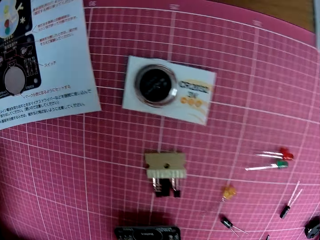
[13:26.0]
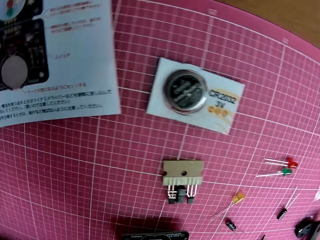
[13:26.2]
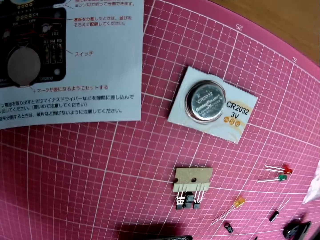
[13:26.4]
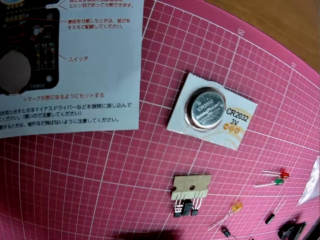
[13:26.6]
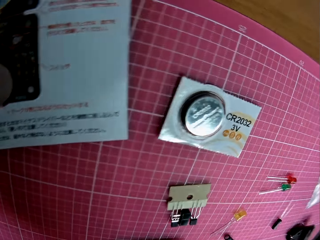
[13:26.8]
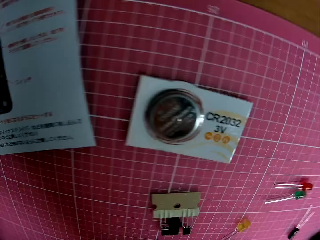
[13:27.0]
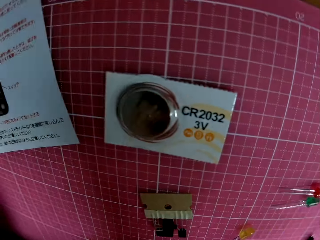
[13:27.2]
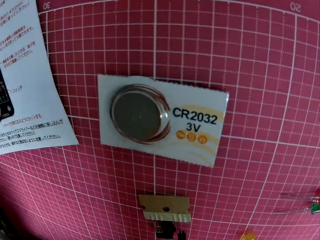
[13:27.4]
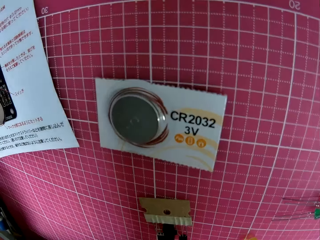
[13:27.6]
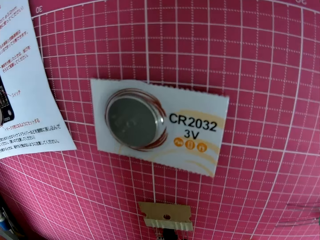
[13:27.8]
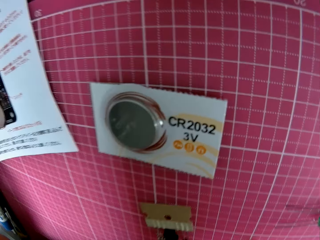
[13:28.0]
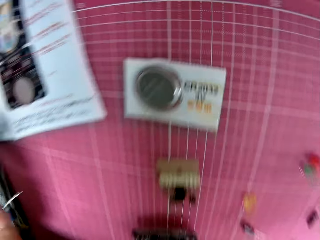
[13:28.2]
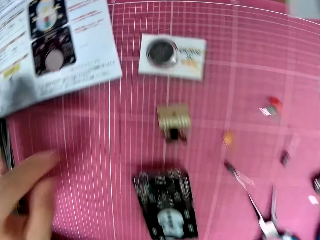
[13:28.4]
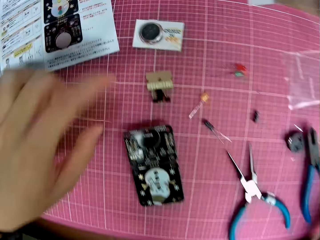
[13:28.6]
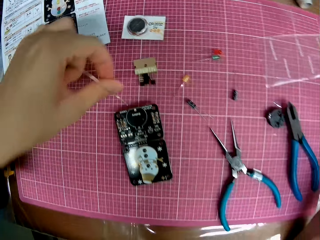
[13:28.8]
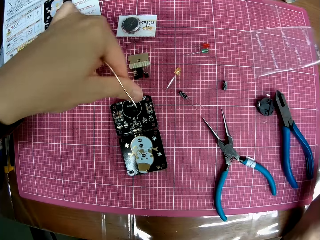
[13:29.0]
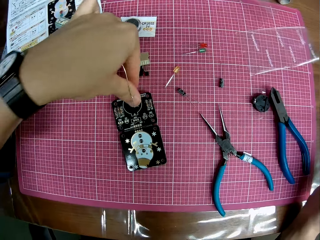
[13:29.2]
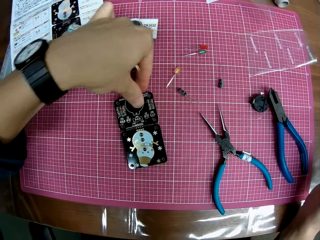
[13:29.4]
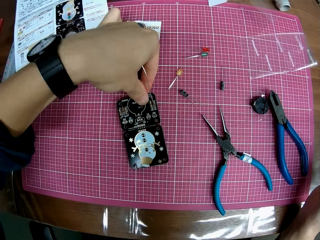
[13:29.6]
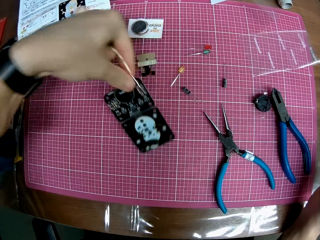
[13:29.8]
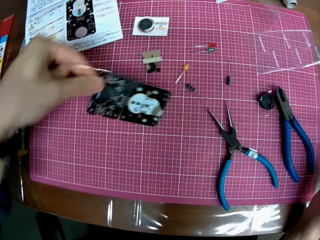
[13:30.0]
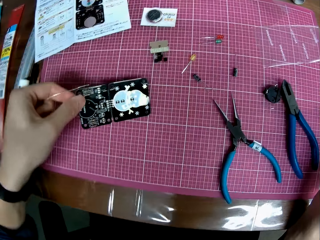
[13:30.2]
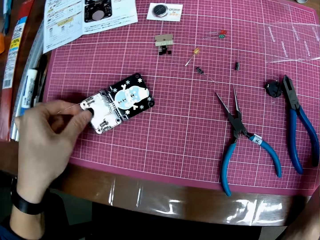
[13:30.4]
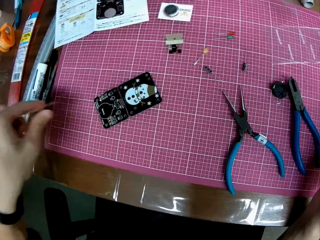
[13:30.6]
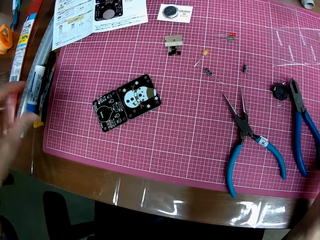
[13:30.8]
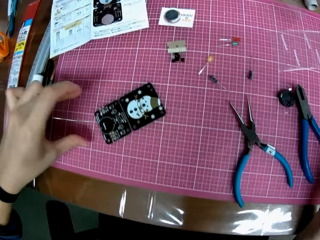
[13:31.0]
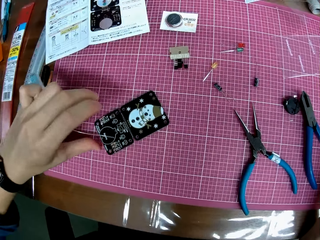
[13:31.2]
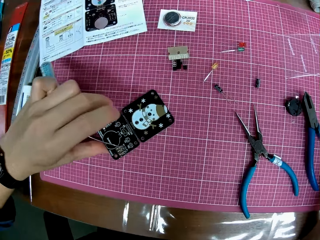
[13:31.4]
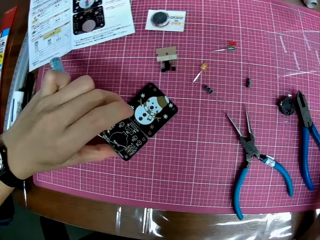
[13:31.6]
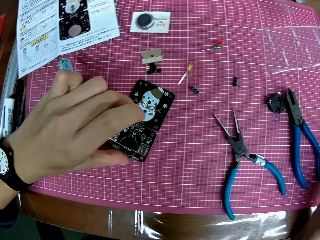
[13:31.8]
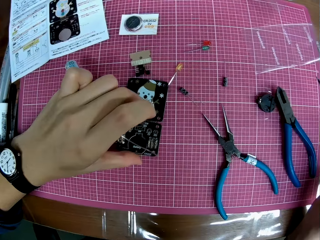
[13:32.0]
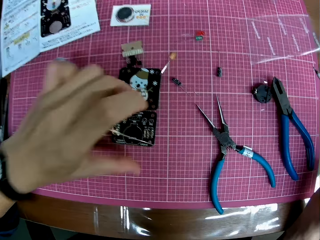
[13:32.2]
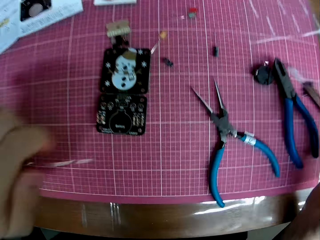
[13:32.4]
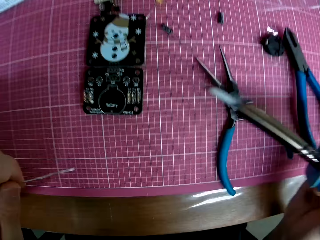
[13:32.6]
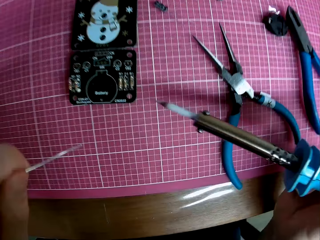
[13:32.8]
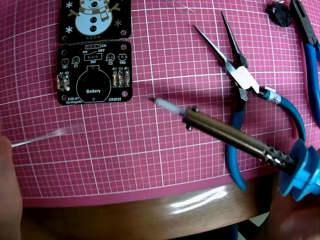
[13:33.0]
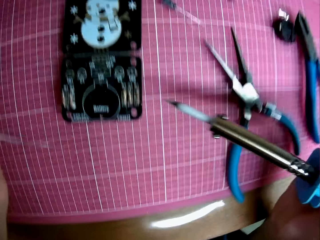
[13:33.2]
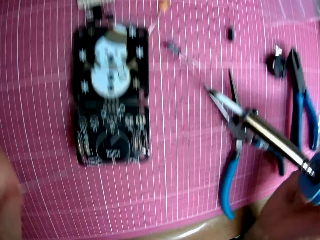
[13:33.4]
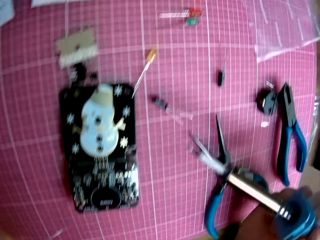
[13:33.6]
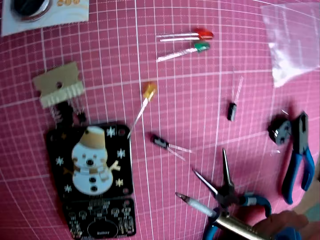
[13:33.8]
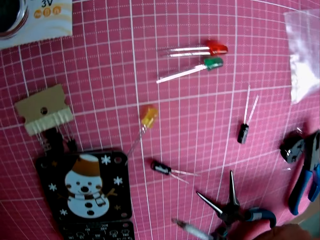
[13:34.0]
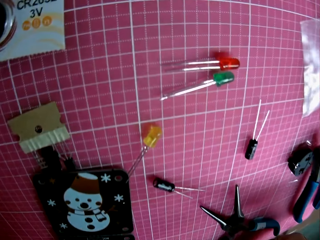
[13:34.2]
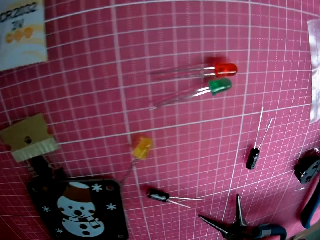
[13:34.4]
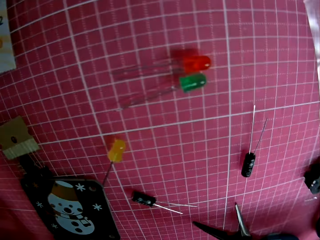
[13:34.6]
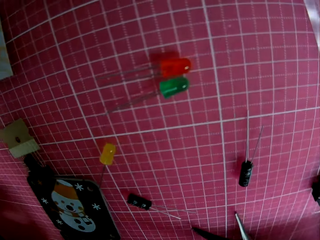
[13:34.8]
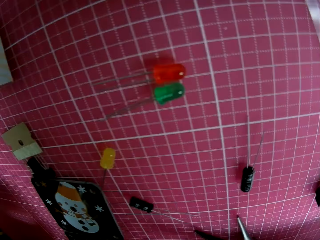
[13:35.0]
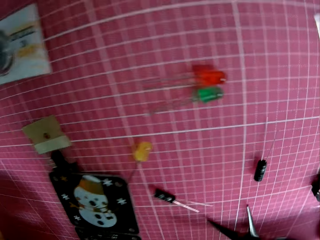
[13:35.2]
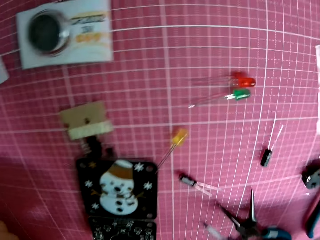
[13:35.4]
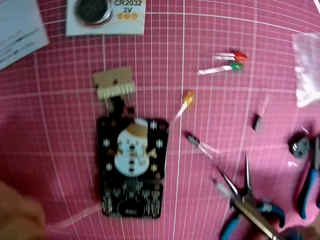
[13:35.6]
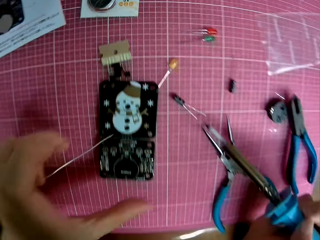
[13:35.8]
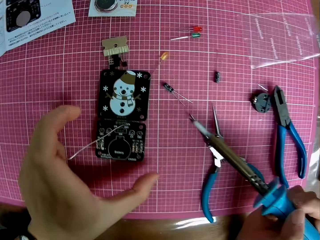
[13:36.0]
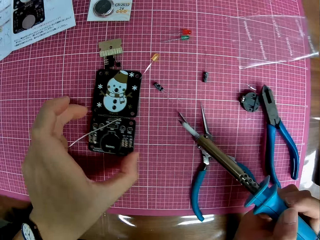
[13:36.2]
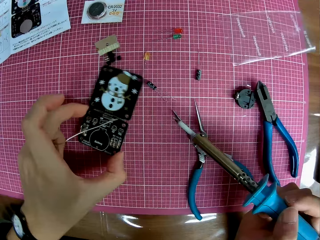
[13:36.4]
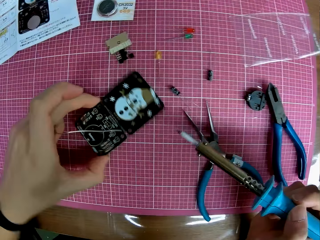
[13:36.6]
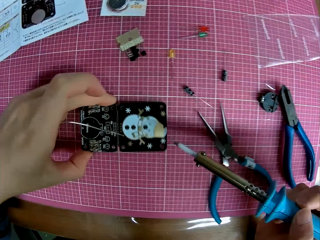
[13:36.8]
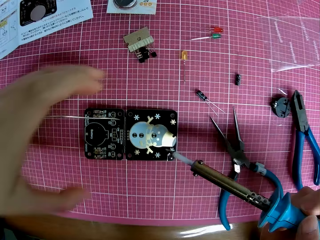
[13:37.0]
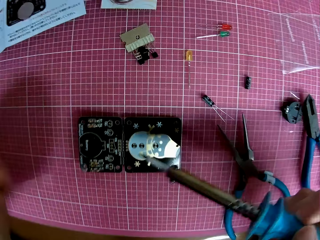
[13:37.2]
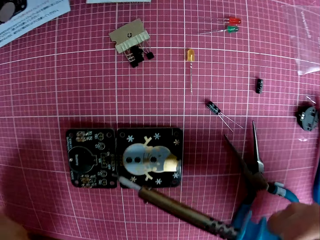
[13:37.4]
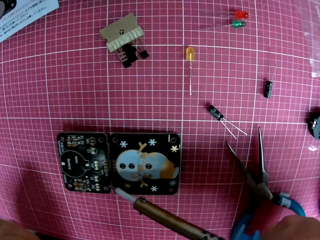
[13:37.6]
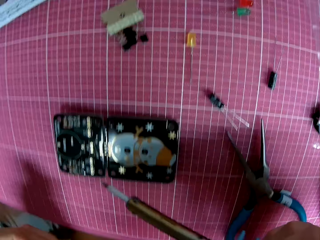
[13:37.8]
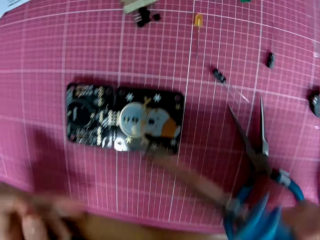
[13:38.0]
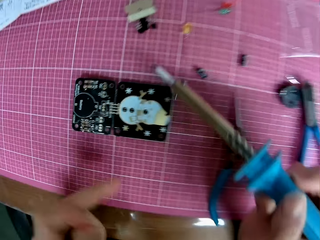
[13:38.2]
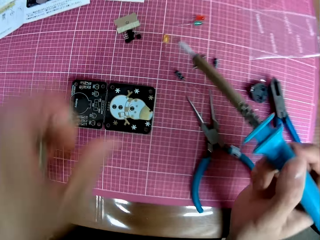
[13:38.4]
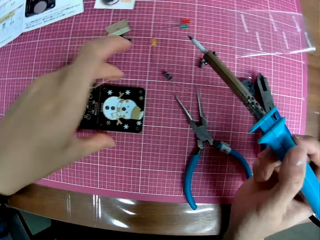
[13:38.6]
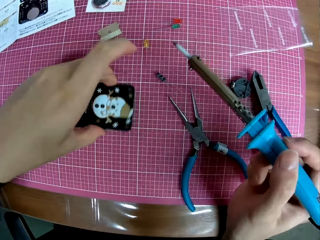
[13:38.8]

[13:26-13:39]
The camera wearer looks around. They turn the panel or motherboard on the table. They look around. They move the motherboard.

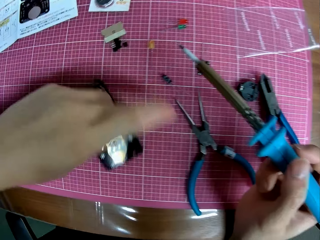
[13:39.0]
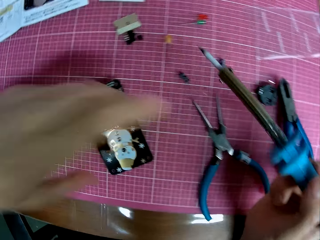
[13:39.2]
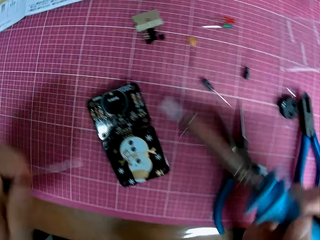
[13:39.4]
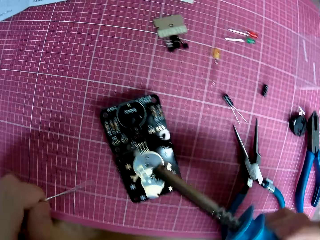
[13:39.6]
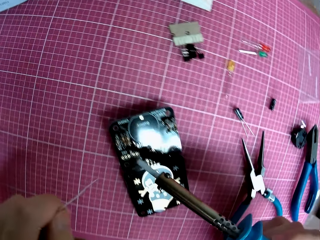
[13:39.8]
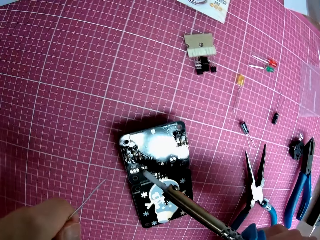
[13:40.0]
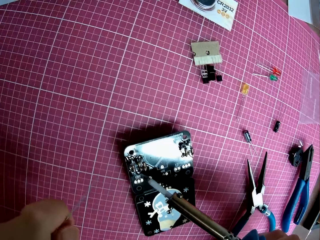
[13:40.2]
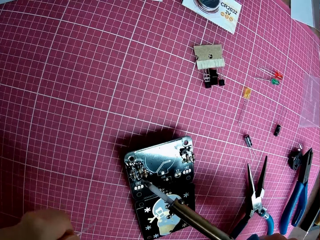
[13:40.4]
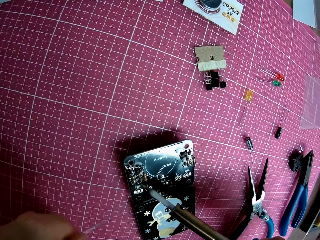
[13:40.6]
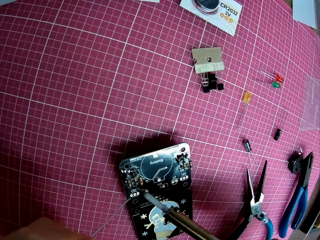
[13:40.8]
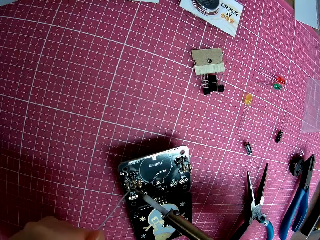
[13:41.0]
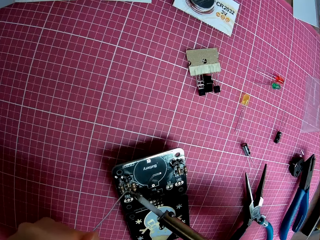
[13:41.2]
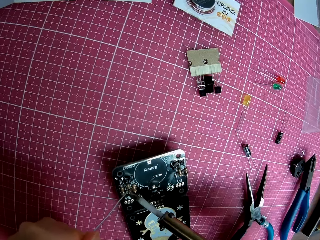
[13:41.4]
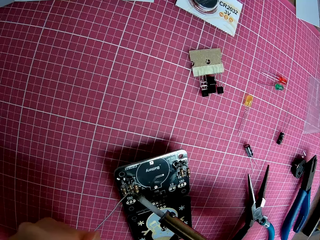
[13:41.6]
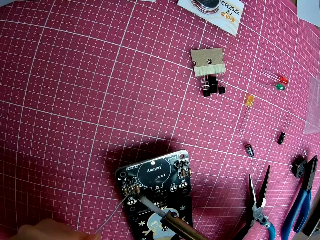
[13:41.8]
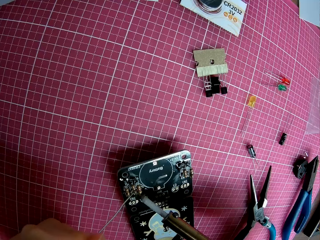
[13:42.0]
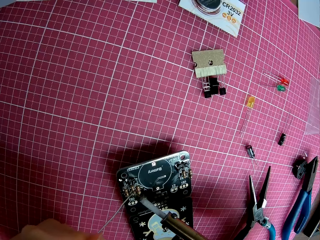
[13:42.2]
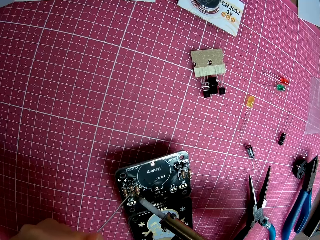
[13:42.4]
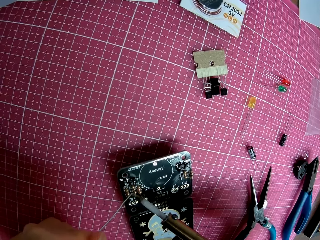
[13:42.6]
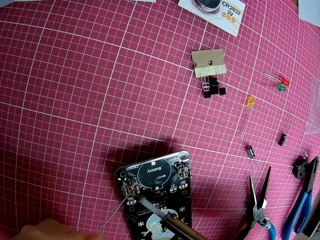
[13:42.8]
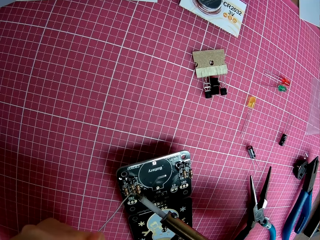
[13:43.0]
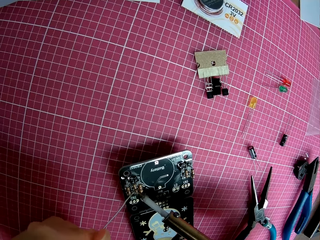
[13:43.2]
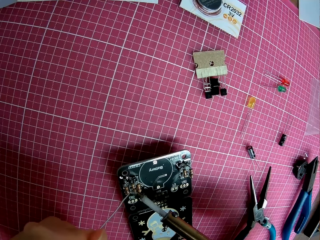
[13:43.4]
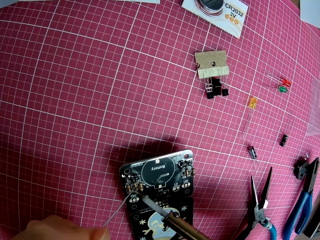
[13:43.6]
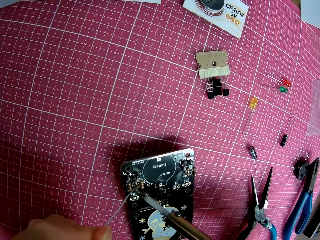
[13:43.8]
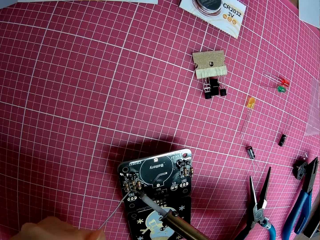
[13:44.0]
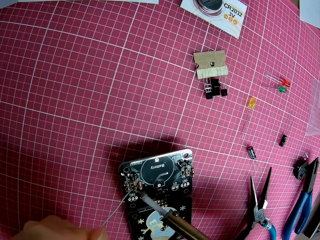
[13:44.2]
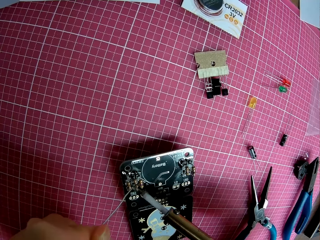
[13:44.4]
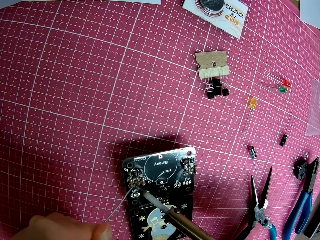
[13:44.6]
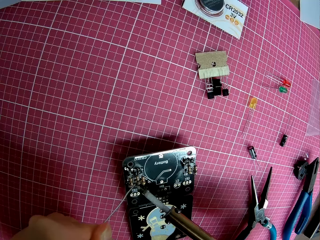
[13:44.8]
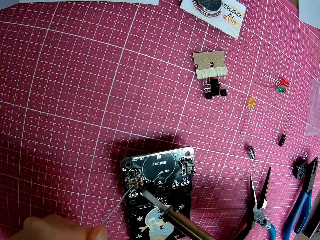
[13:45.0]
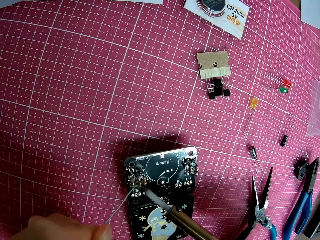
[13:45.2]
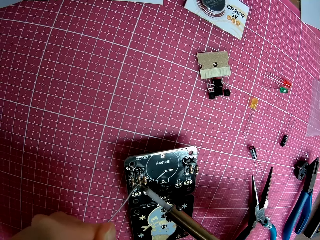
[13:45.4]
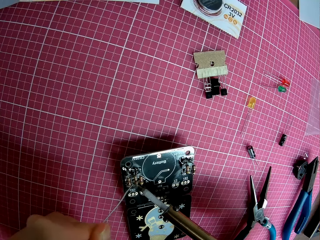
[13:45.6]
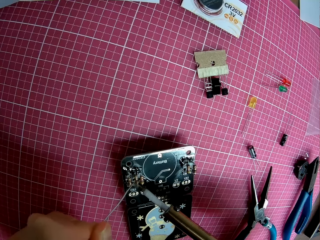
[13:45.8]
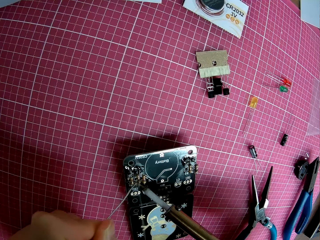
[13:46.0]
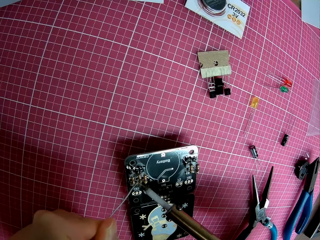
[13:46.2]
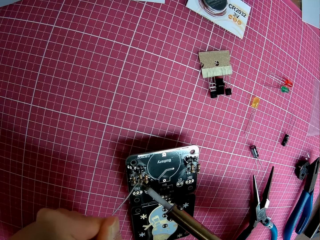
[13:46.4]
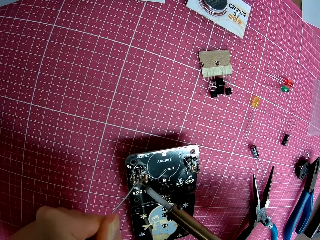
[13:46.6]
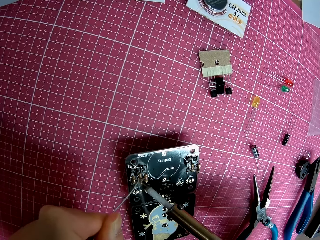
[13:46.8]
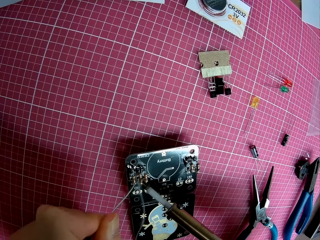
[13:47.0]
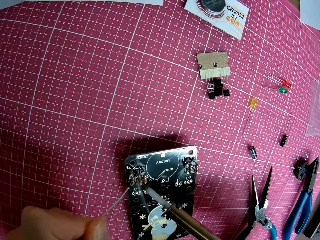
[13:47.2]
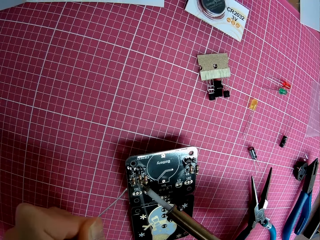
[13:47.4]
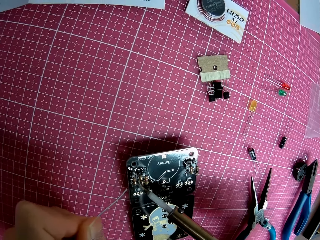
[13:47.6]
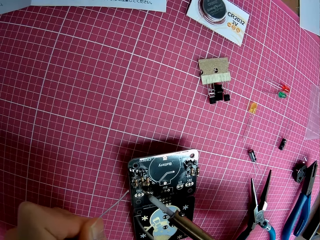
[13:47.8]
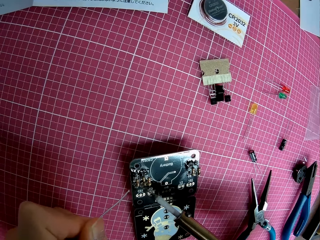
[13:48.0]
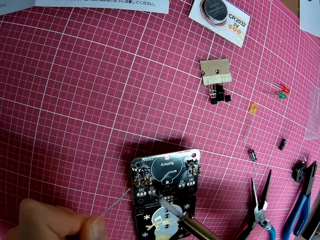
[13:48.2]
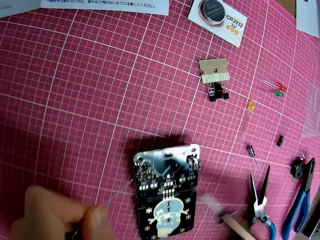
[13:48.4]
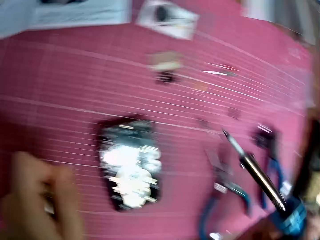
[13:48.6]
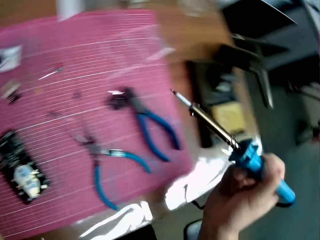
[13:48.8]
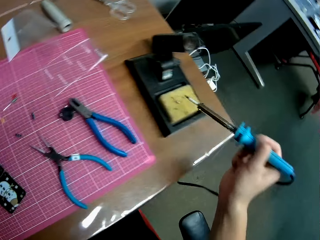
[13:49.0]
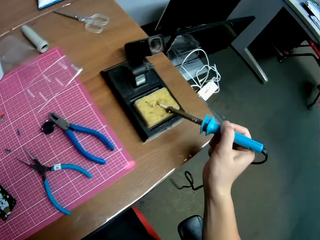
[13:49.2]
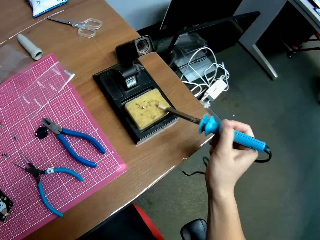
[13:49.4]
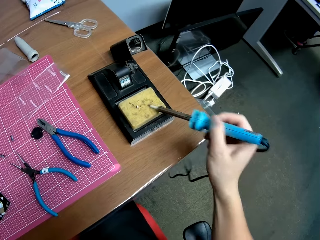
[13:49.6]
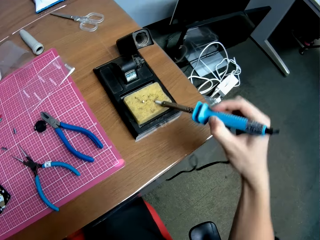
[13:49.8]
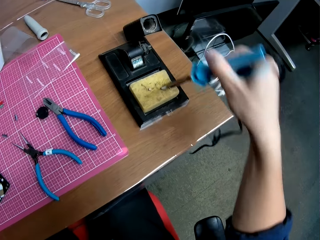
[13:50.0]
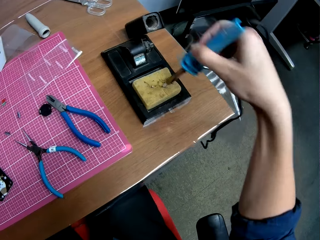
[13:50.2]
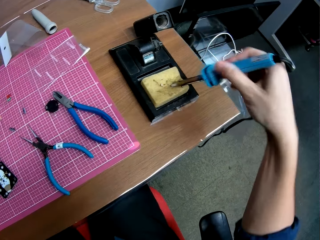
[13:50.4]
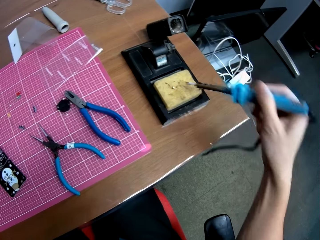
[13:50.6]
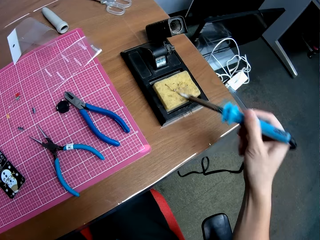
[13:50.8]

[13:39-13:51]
The camera wearer solders the panel on the table with the solder and the soldering iron. They burn the motherboard with the soldering iron. They clean the soldering iron with a soldering iron tip cleaner.
